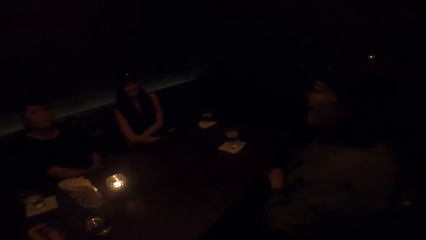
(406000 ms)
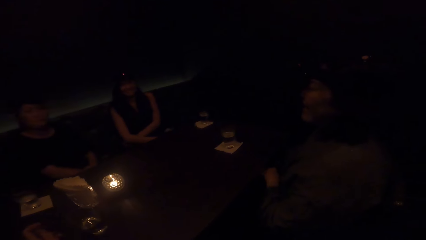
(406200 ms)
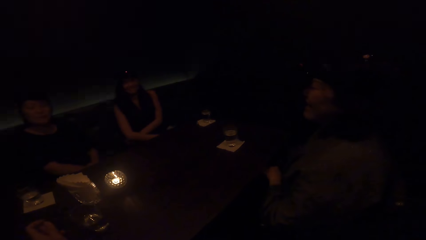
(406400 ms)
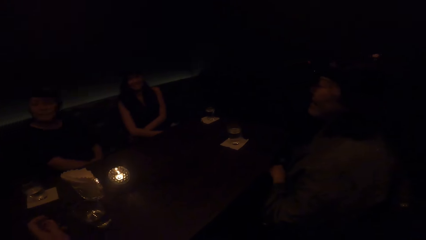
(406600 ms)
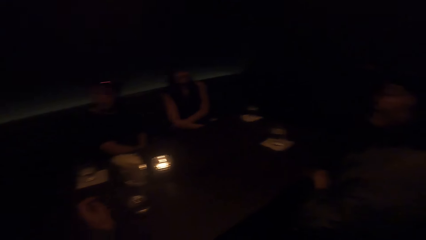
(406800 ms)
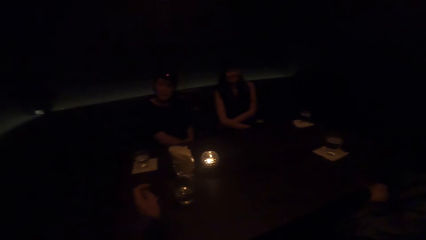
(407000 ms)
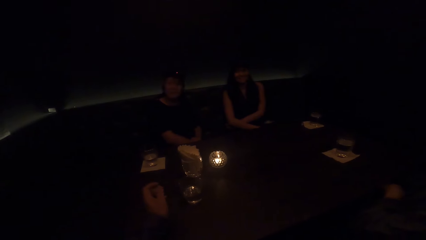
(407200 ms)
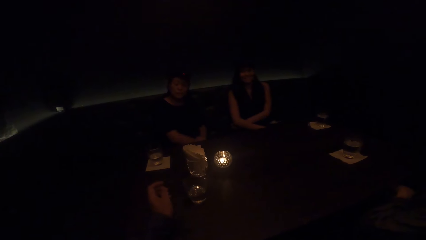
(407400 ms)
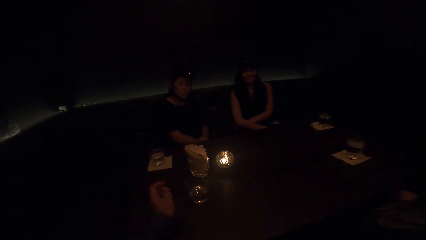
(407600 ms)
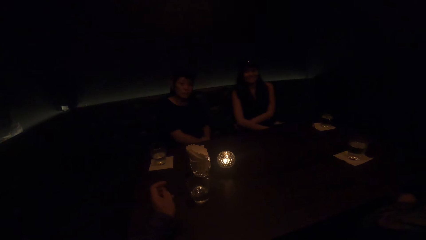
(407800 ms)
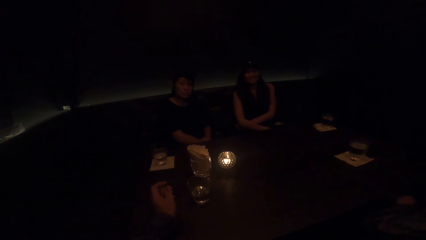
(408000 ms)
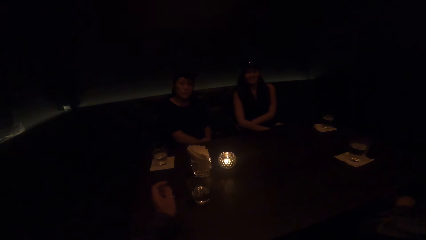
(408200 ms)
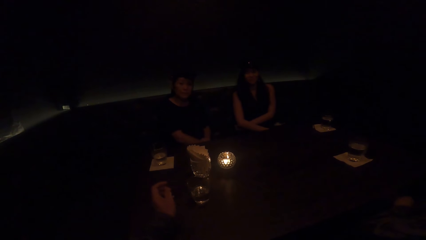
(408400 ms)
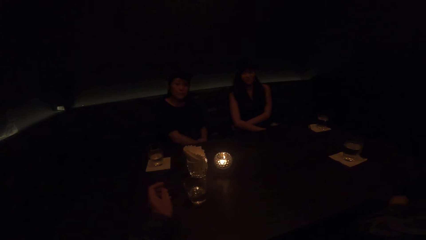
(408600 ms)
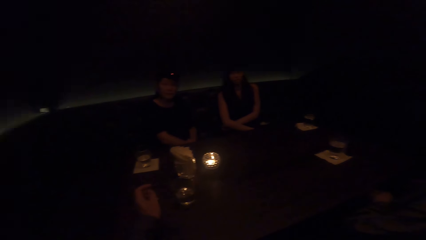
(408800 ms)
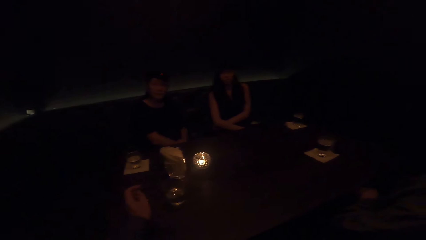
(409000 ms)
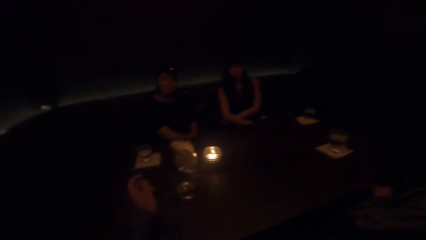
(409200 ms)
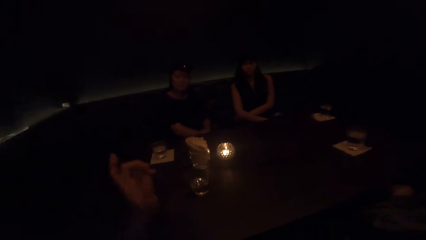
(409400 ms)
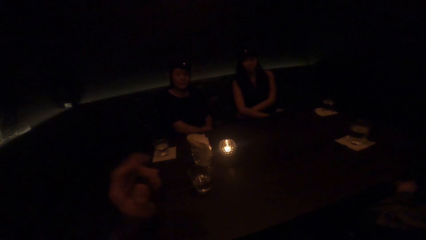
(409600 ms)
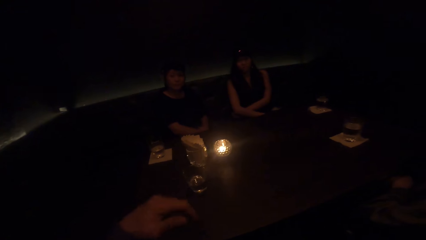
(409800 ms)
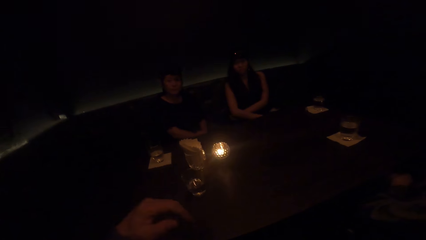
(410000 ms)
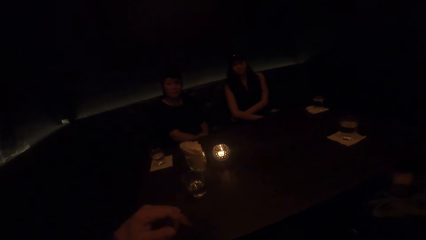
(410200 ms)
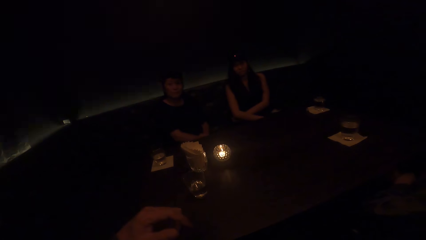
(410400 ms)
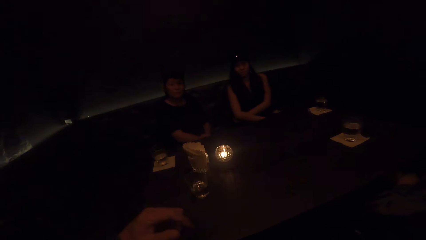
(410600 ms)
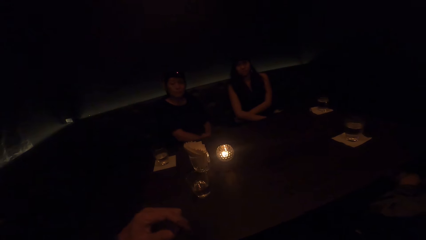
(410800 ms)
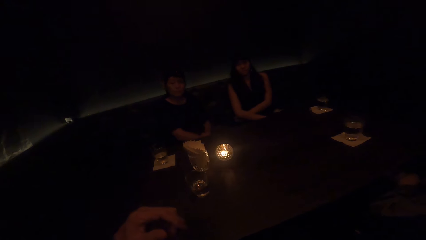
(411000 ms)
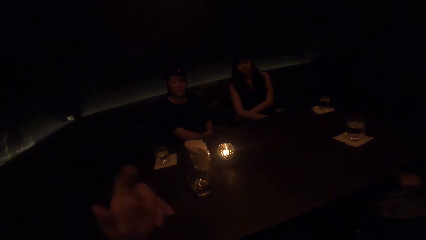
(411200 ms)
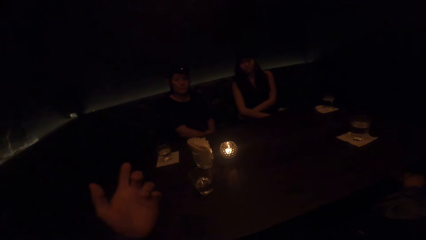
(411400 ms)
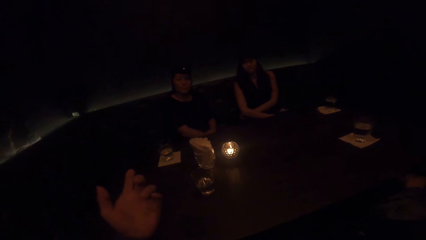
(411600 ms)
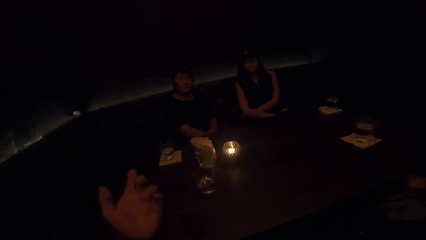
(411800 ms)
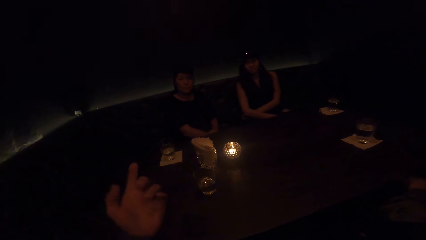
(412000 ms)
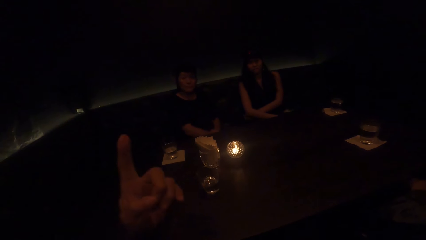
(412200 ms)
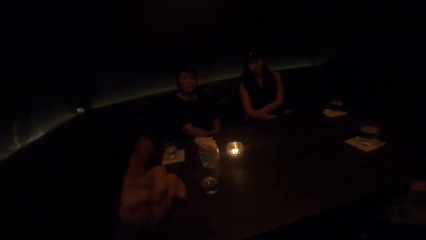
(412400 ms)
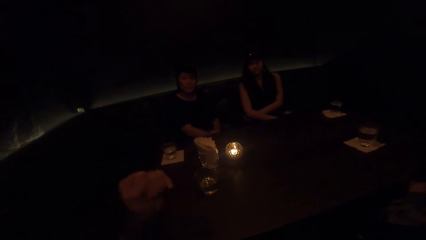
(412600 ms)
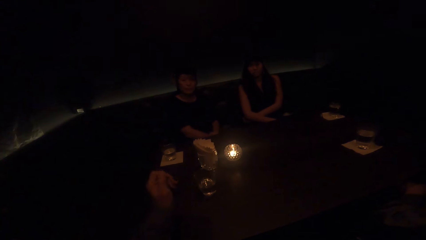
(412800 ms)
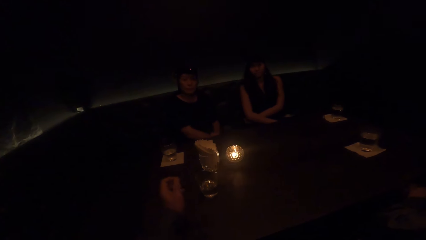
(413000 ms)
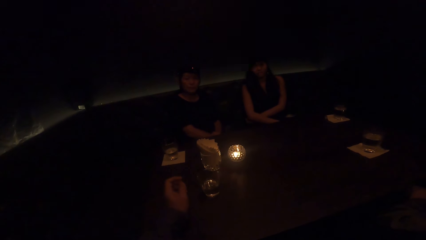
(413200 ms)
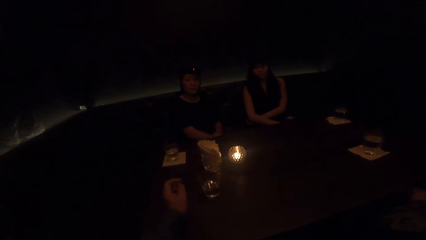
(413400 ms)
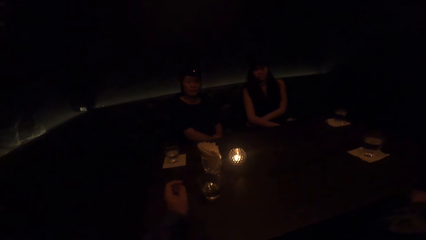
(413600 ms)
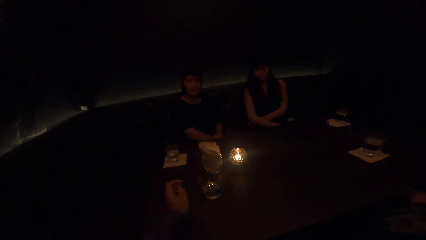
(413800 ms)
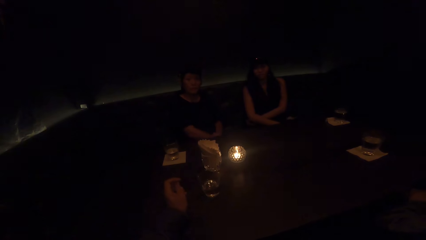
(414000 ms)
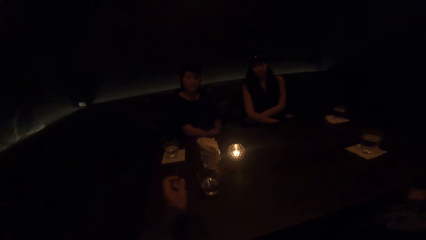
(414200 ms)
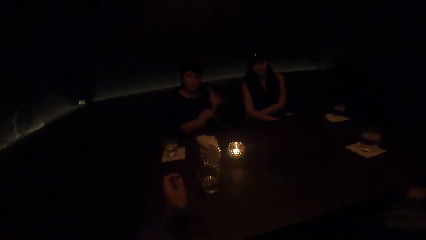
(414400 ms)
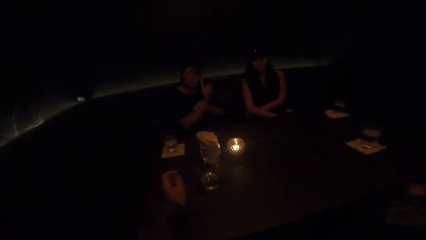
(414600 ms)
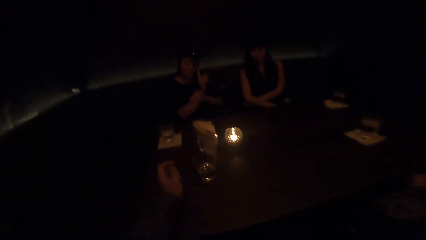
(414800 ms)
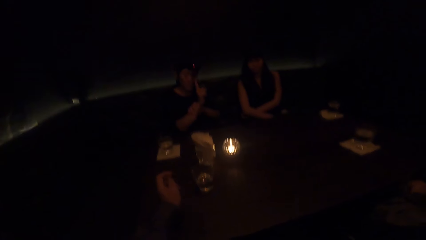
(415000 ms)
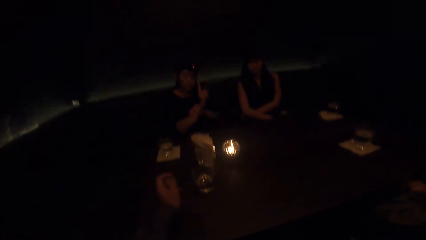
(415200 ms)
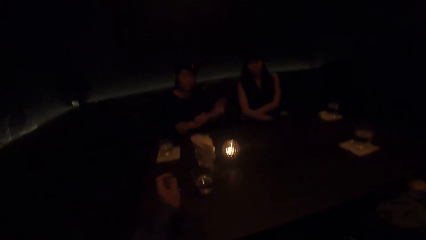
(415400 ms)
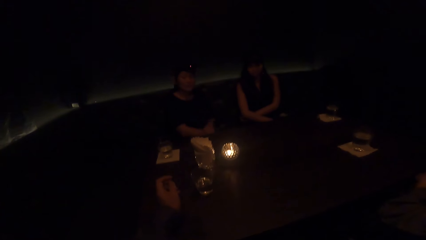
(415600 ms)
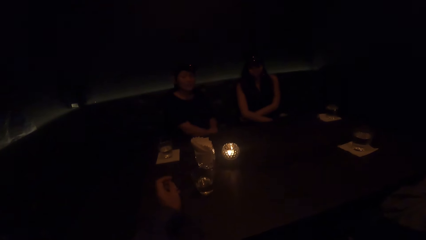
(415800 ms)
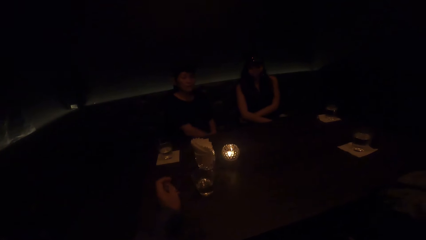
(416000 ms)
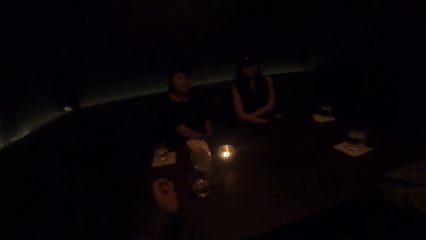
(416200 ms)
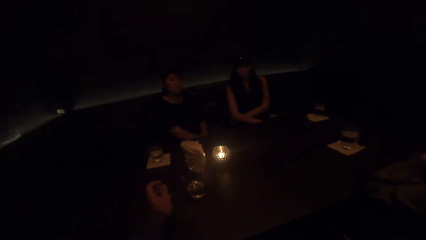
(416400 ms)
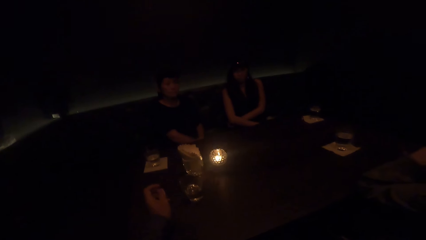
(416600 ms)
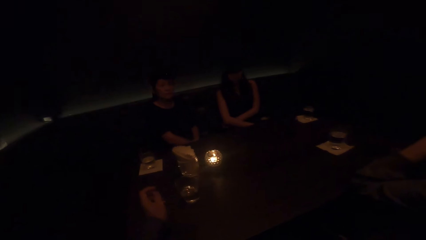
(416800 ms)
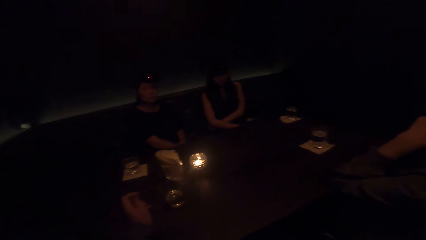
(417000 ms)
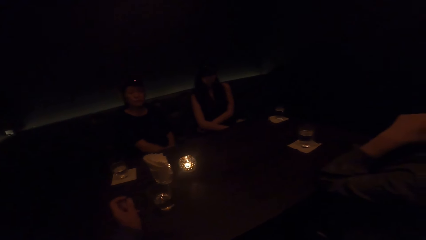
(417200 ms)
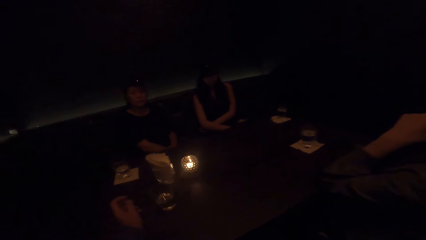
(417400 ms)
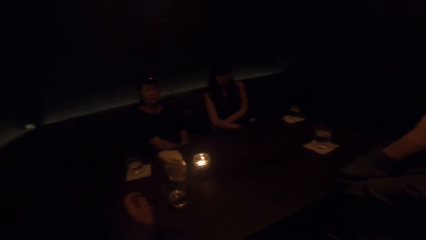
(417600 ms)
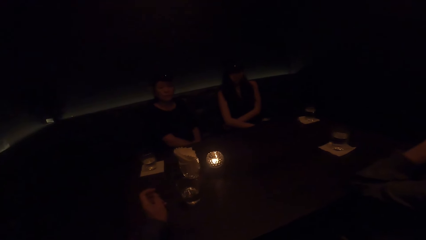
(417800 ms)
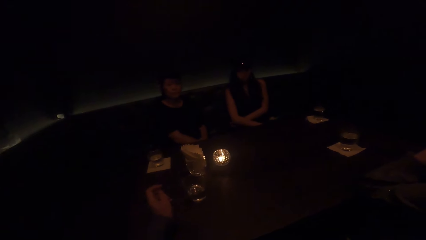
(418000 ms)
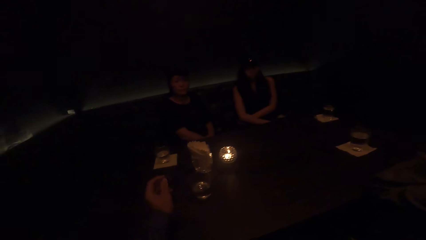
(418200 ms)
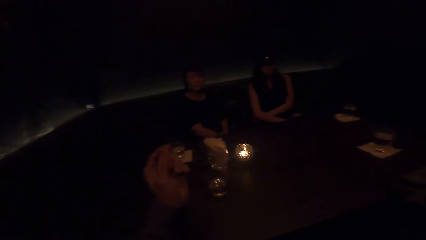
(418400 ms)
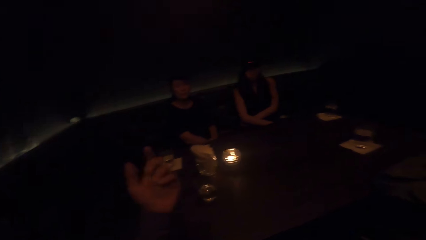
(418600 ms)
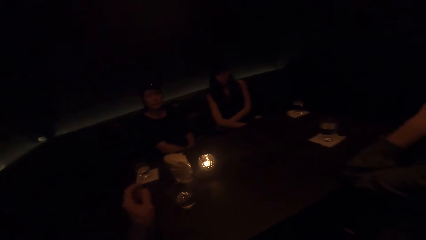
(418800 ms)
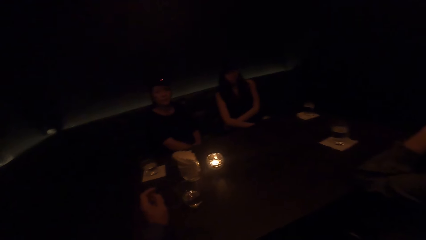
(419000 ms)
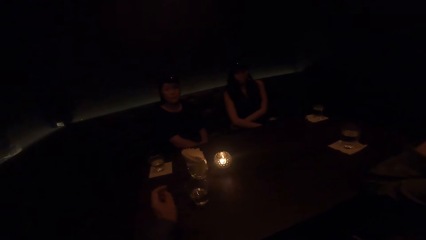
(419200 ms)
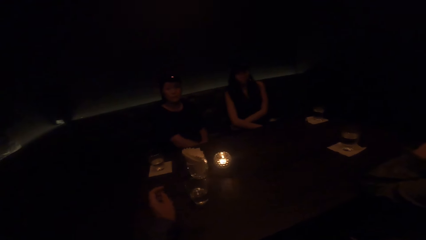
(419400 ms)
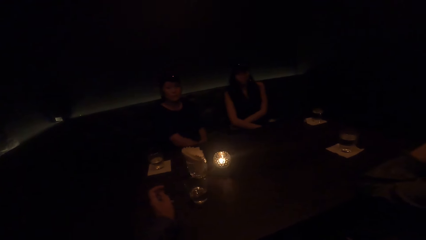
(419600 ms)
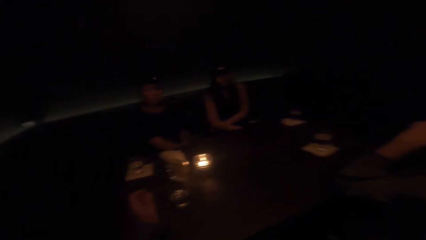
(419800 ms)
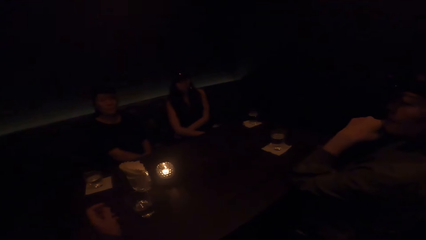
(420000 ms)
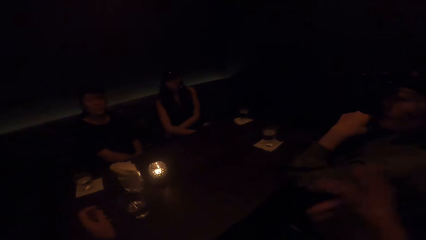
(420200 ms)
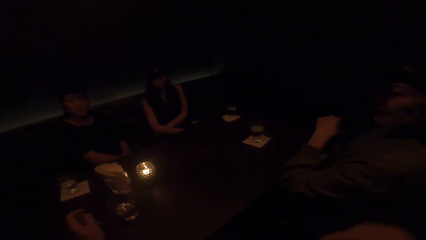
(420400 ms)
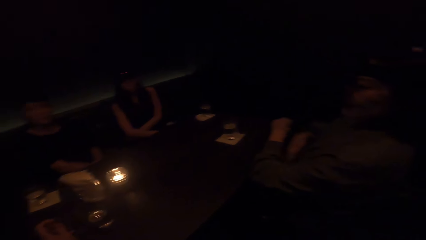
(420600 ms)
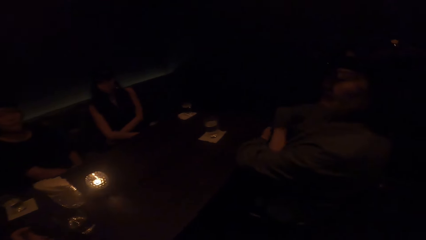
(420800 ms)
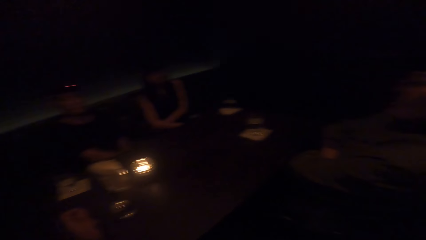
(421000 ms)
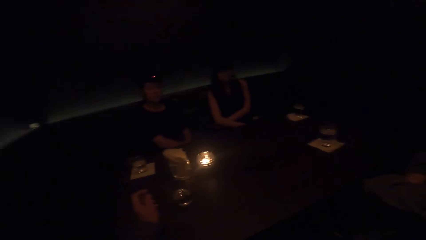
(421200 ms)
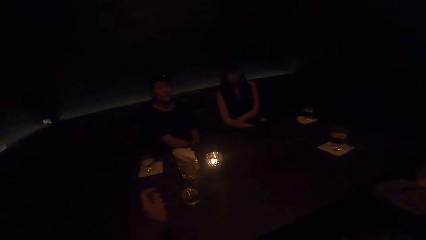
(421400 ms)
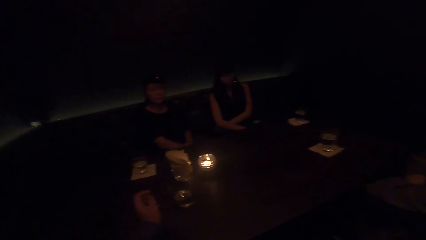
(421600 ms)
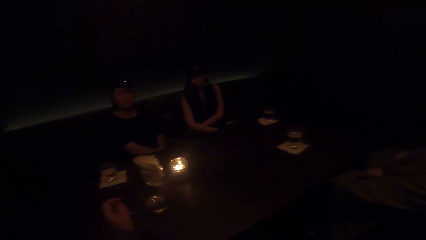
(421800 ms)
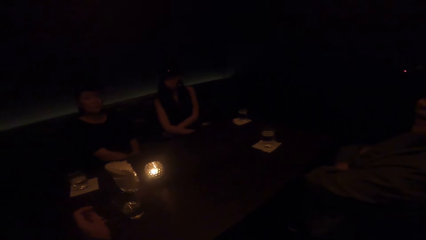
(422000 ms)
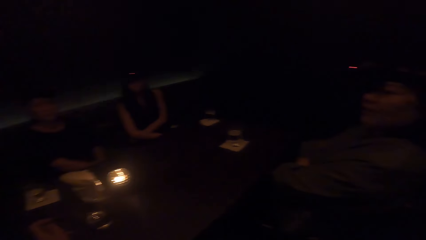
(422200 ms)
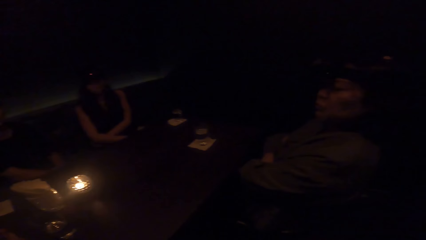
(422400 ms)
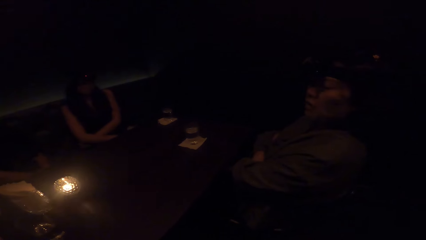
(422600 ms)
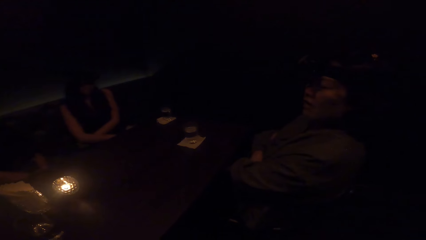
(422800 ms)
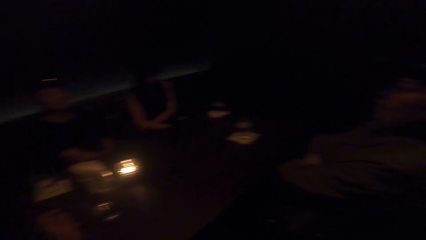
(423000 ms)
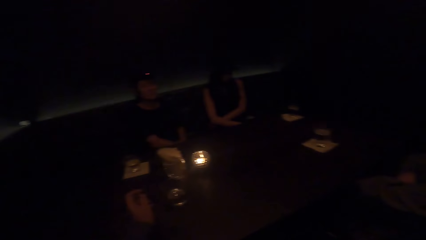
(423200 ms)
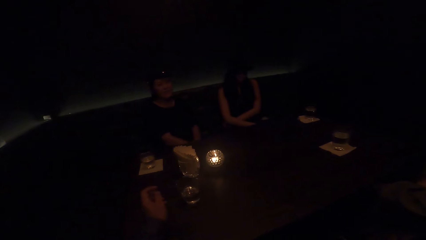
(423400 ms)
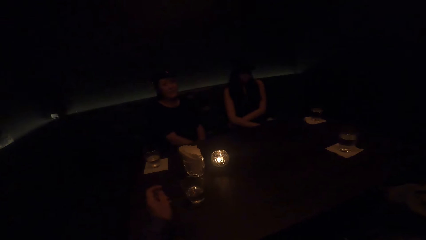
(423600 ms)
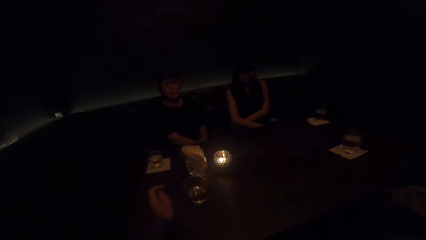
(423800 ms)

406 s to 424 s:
A woman talks to the camera wearer and two other women. The camera wearer talks to the three women. The woman talks to the camera wearer and the two other women. The camera wearer talks to the three women. Another woman talks to the camera wearer and the two other women.
